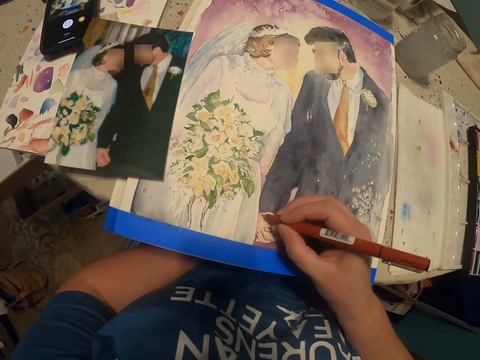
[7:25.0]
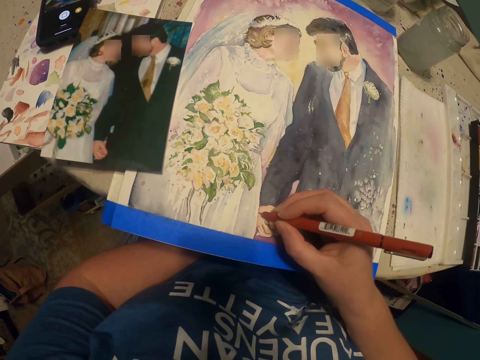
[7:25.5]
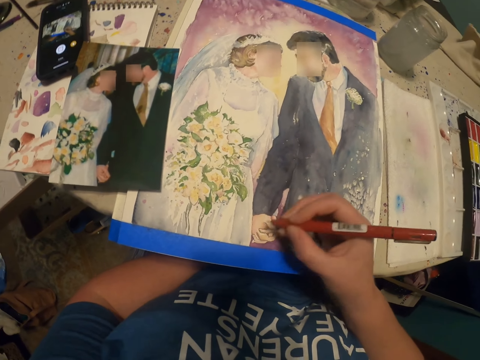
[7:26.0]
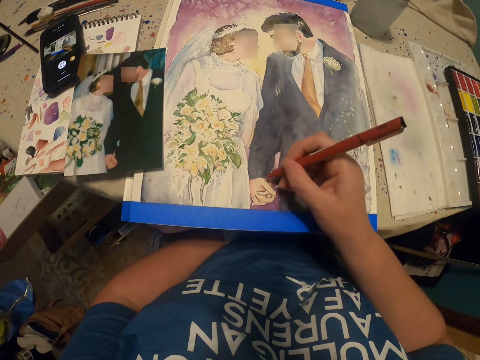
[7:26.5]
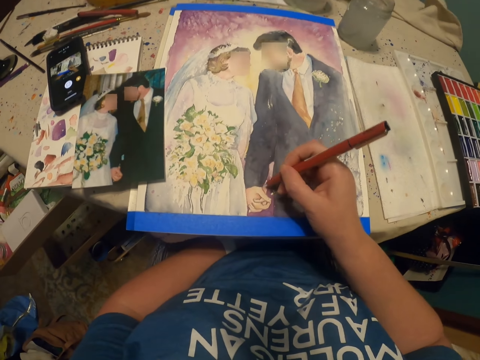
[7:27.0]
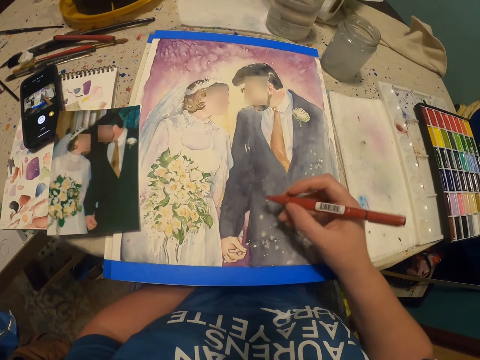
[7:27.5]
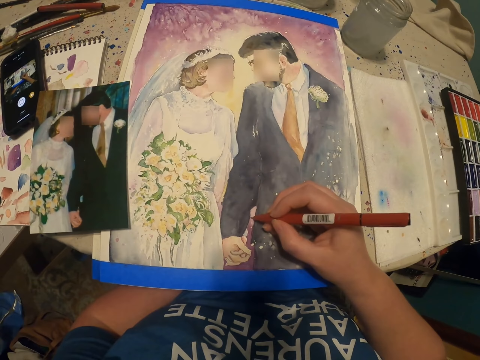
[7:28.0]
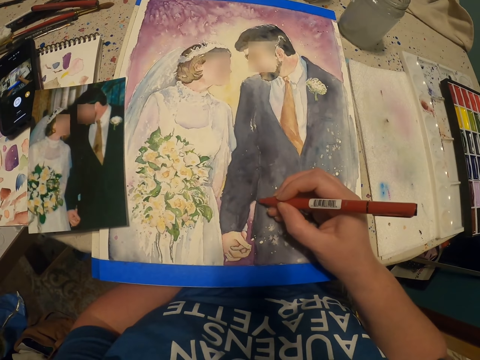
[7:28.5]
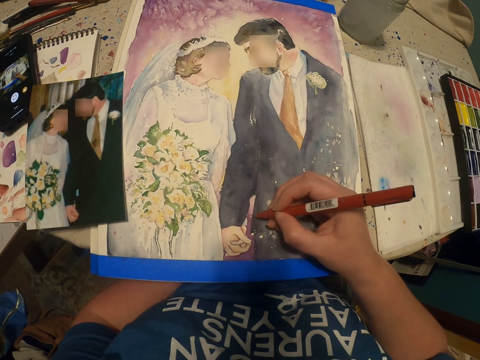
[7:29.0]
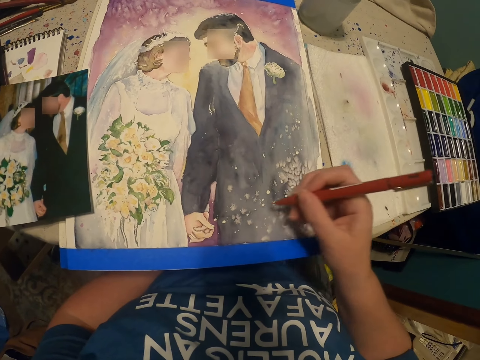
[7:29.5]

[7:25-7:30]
The camera wearer draws a picture on the piece of paper with a pen.

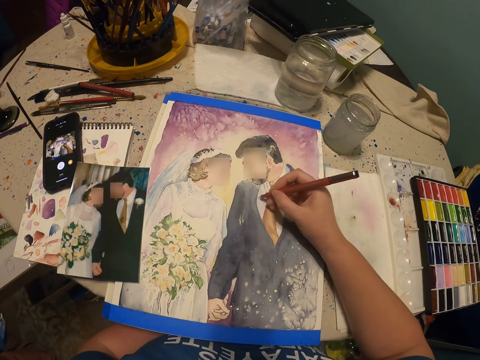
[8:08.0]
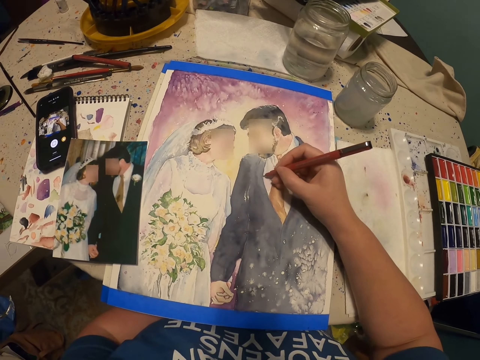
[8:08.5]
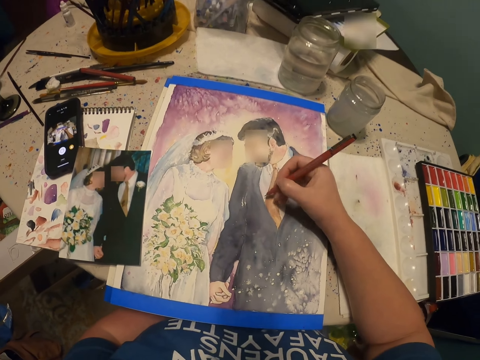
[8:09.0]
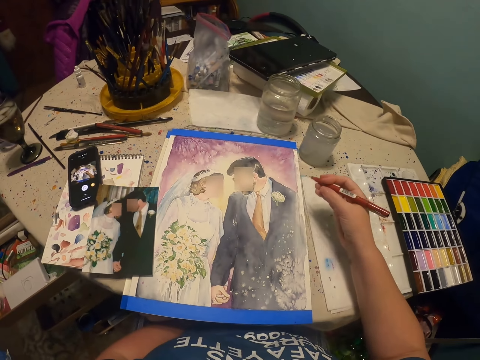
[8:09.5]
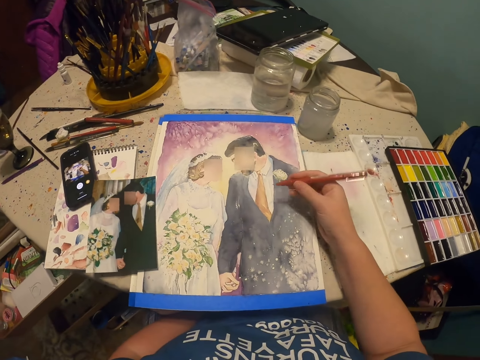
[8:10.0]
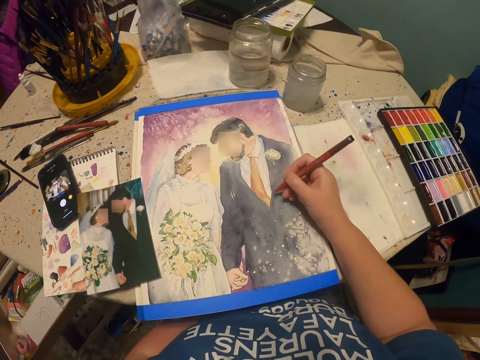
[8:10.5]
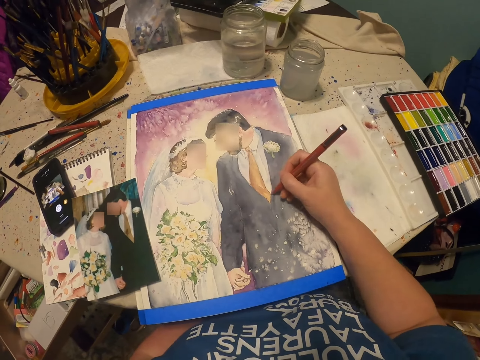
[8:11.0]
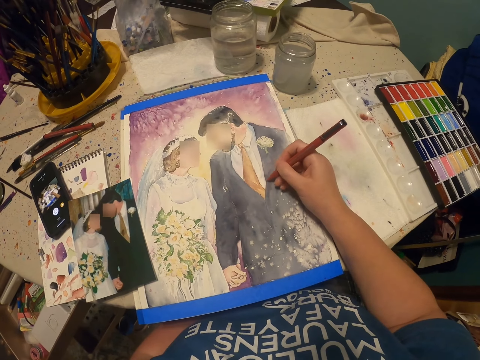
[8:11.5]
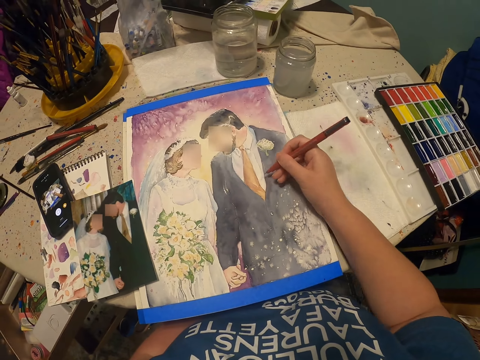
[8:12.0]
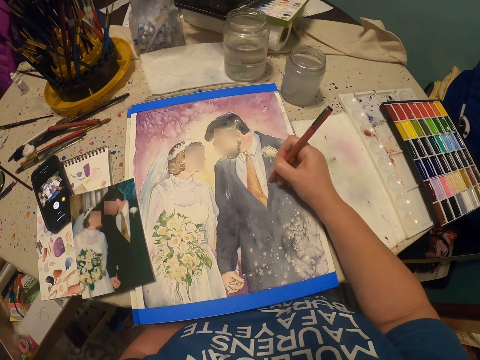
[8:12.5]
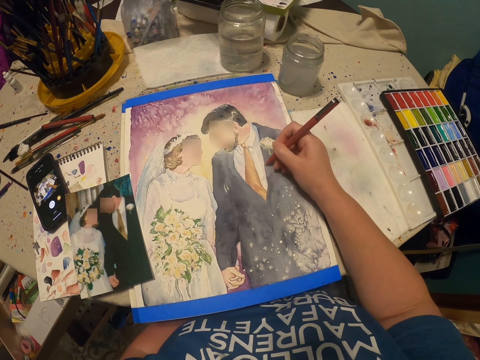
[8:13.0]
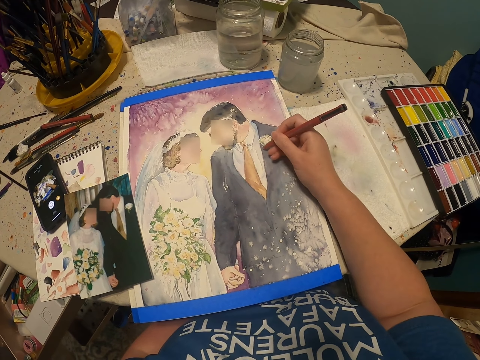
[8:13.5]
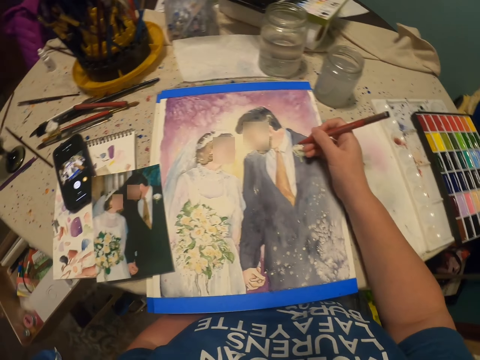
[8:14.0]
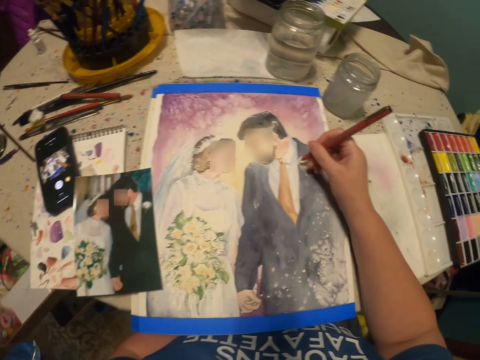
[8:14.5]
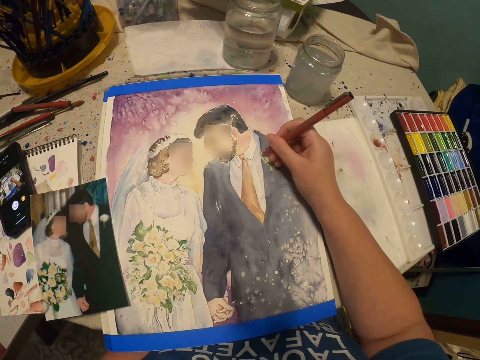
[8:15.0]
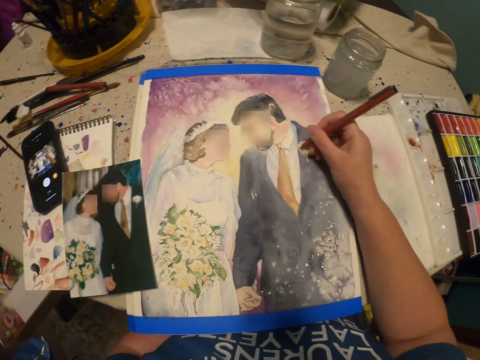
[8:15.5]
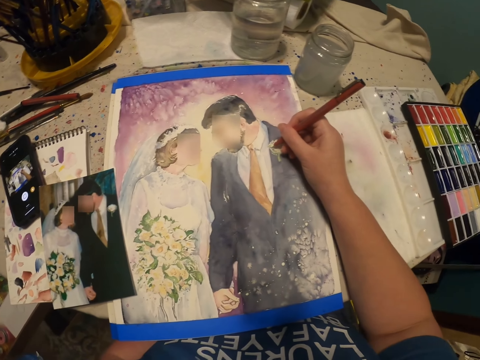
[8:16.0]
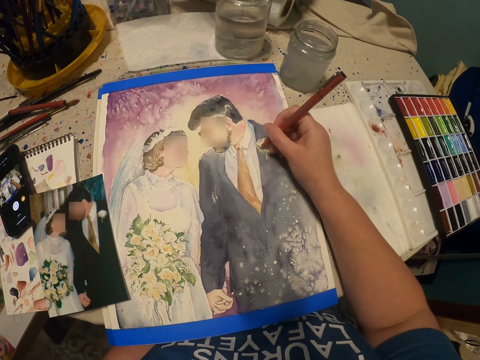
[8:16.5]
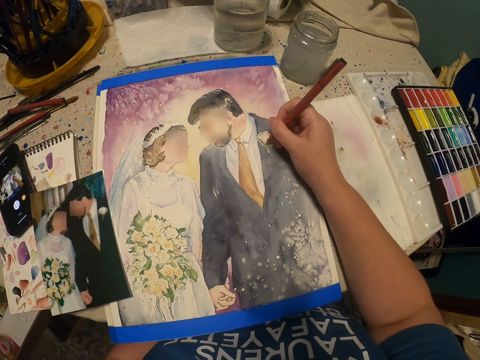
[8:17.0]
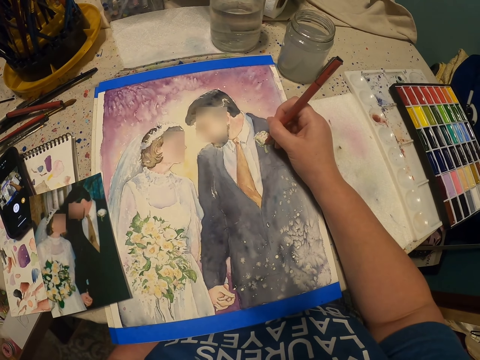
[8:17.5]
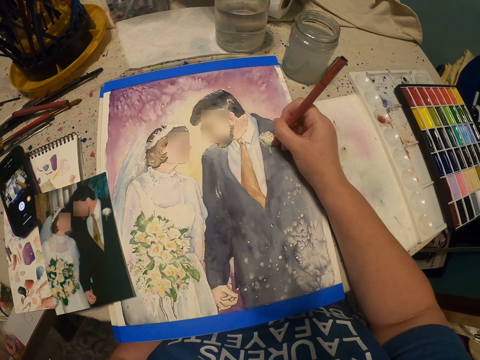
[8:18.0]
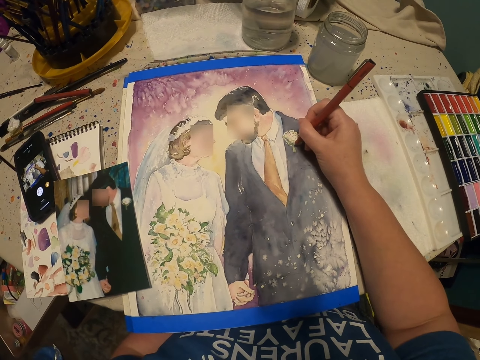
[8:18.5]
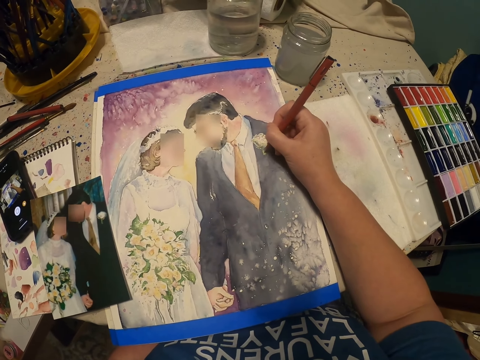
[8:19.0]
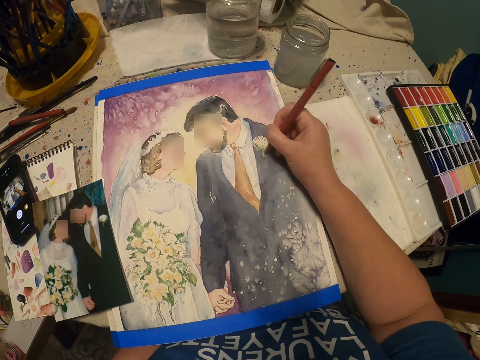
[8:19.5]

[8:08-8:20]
The camera wearer moves the hand. They draw on a picture art.

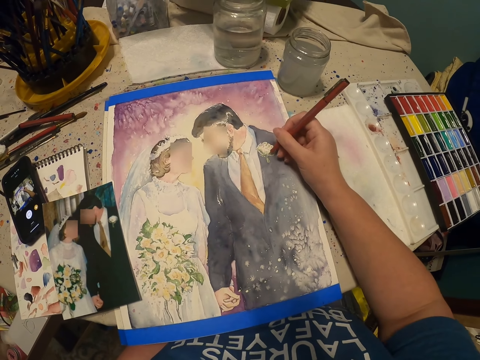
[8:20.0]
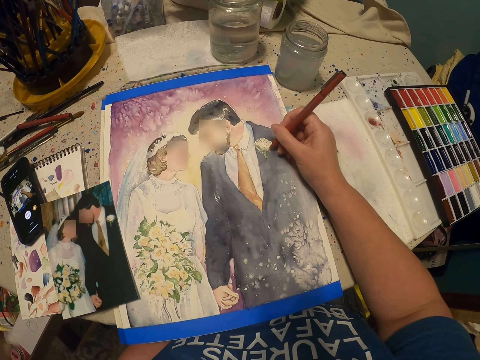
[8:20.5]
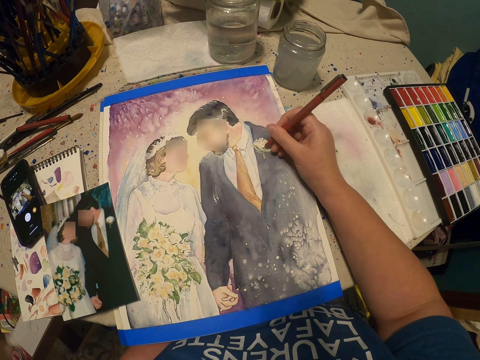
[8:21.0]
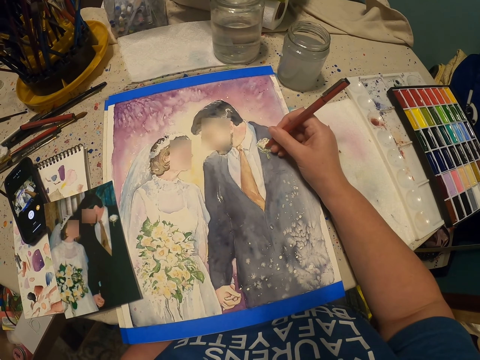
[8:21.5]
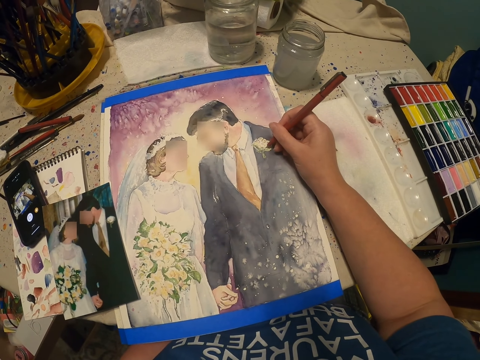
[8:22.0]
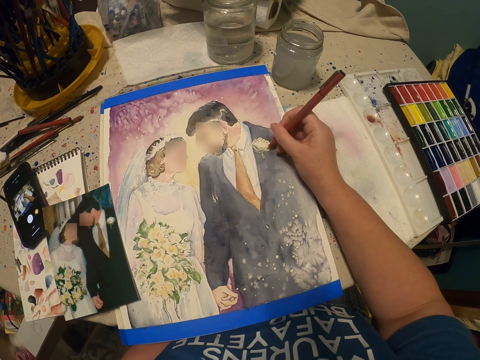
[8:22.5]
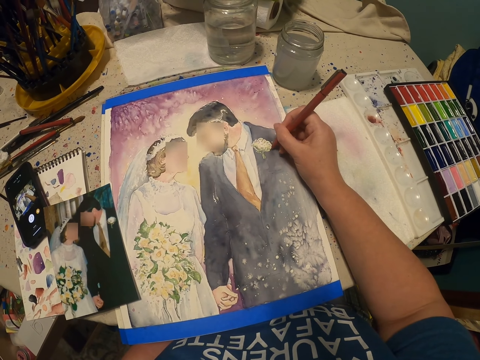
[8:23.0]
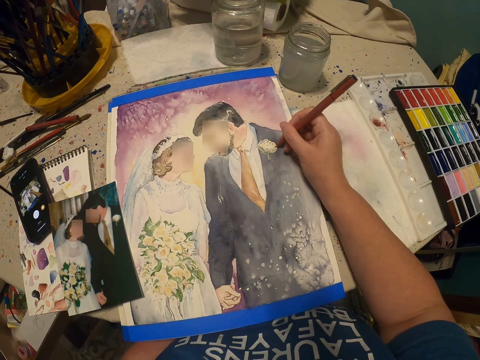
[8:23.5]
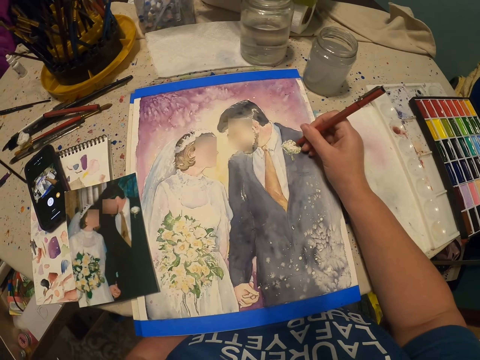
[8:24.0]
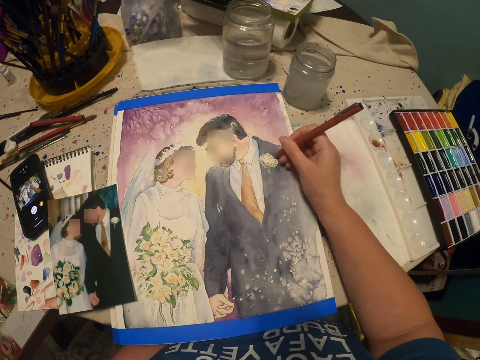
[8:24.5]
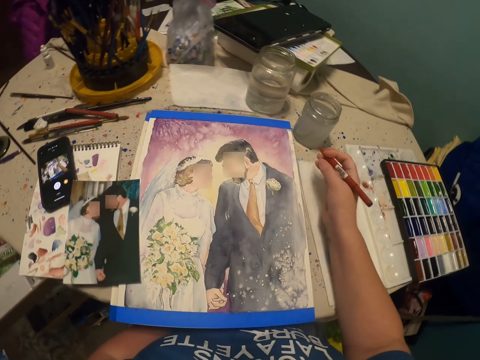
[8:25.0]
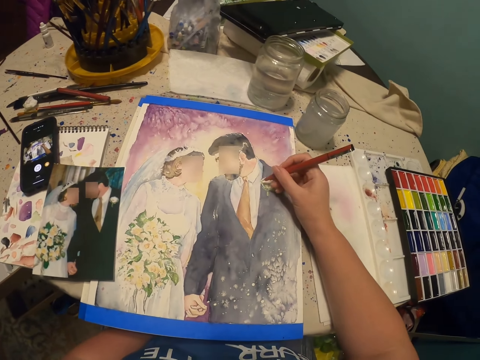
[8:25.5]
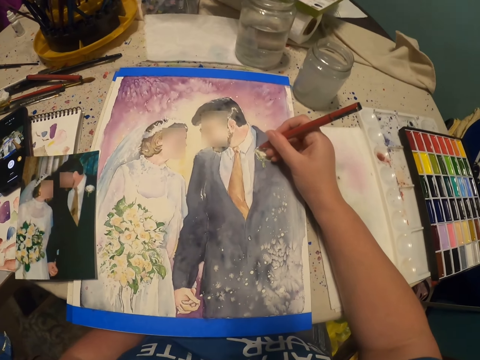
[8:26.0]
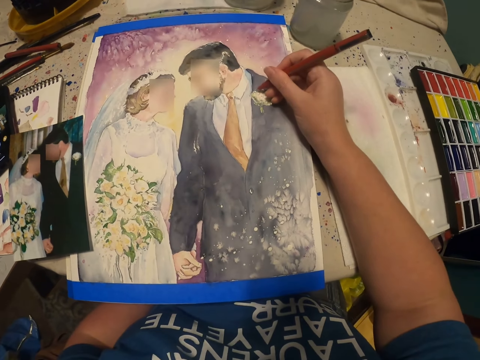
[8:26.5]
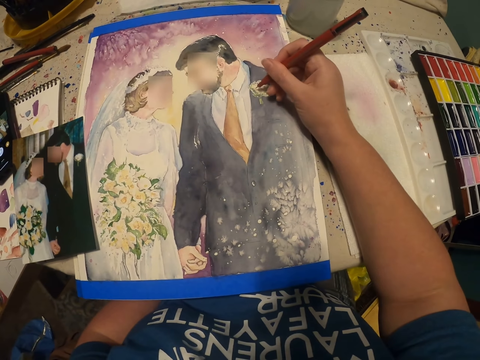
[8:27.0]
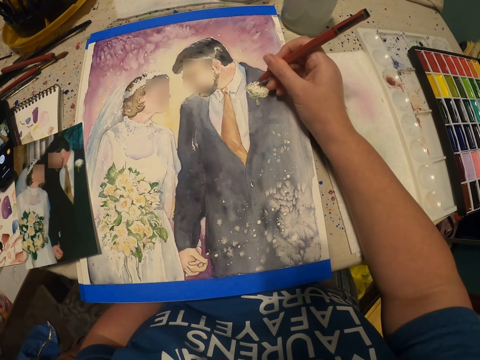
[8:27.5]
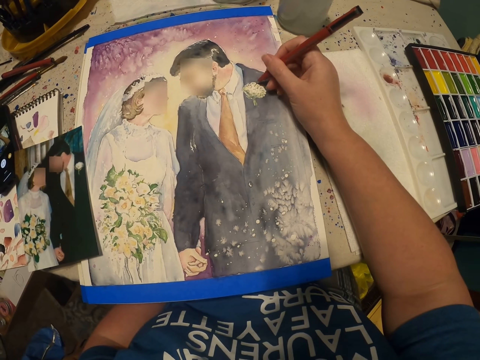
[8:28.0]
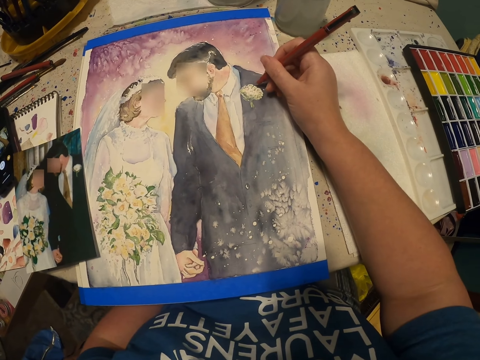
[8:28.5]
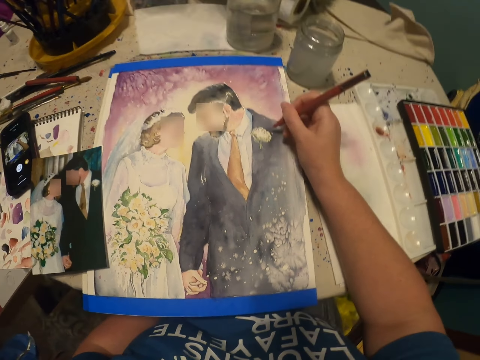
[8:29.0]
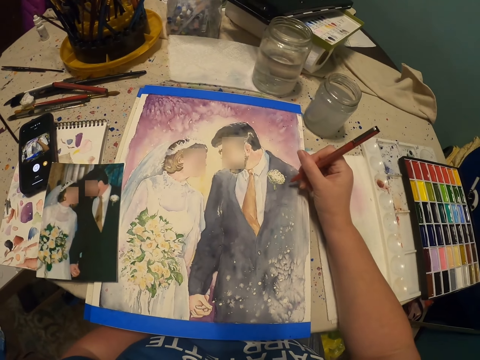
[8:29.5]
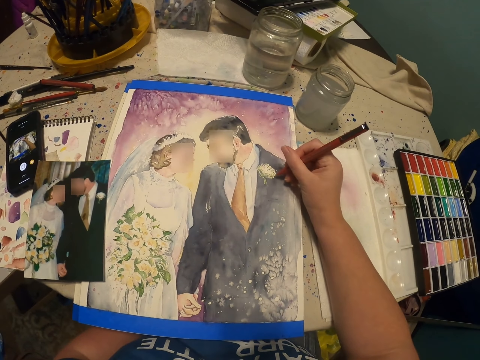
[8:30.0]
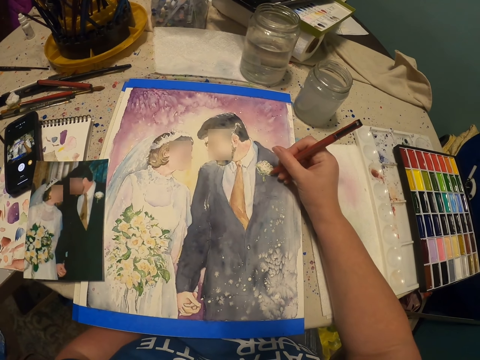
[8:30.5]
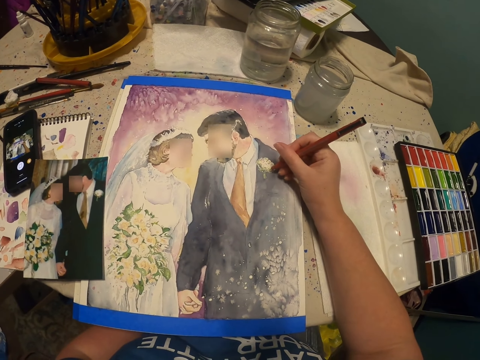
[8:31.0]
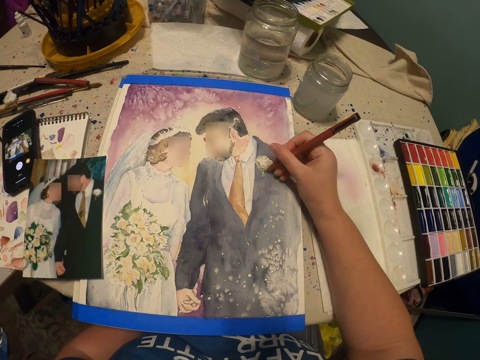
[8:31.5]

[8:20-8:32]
The camera wearer moves the hand. They draw on a picture art.
